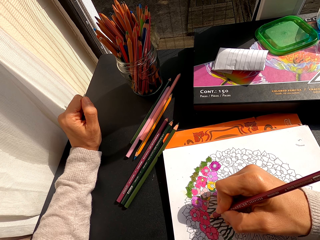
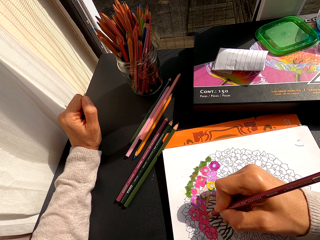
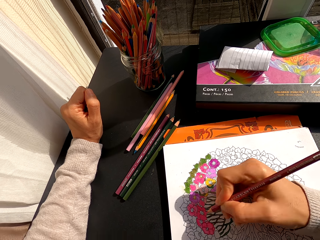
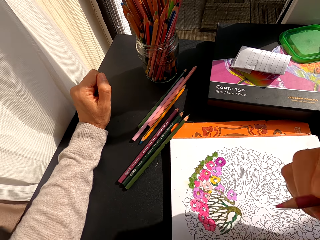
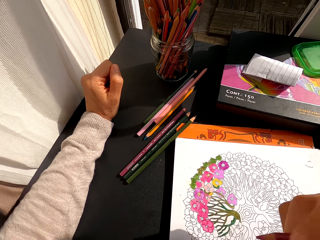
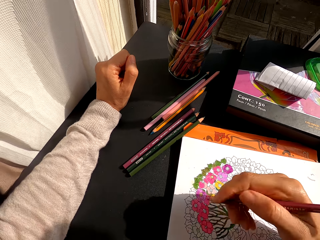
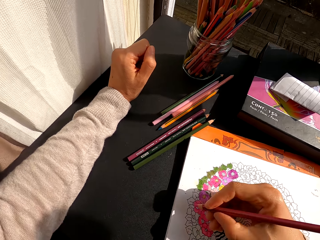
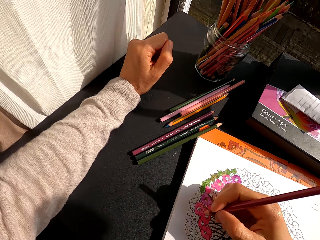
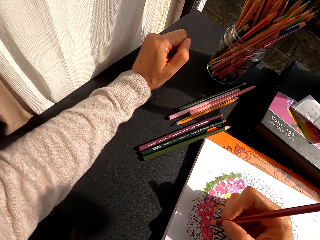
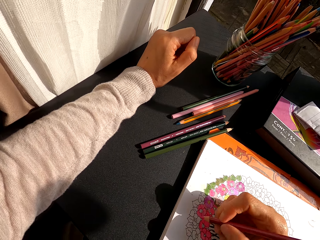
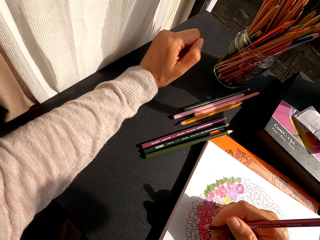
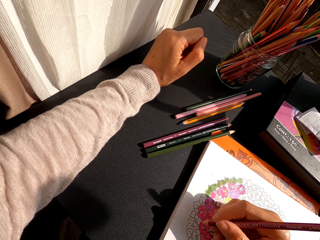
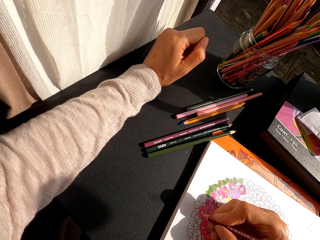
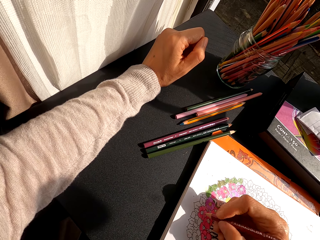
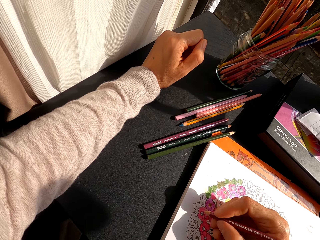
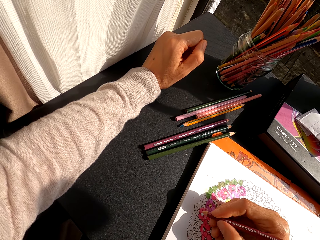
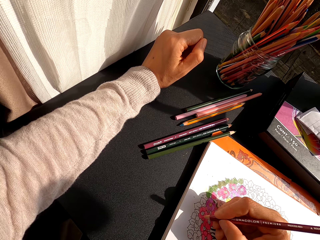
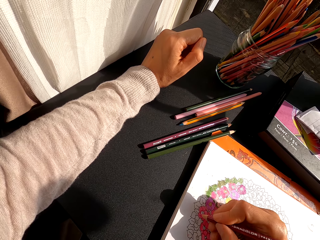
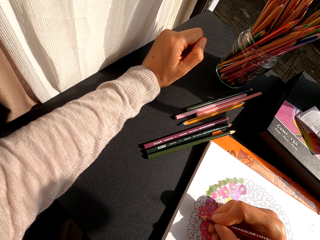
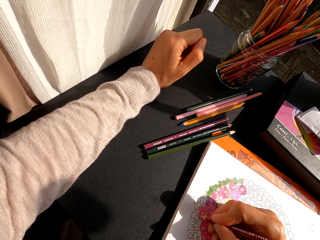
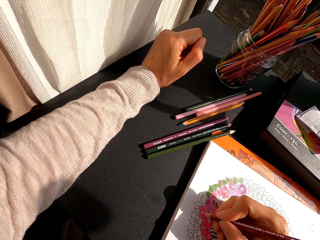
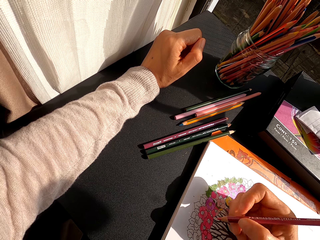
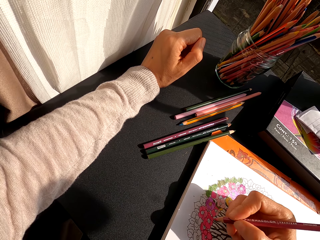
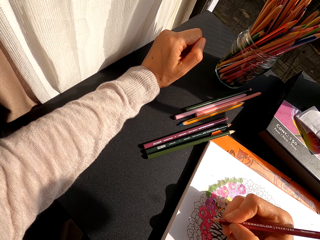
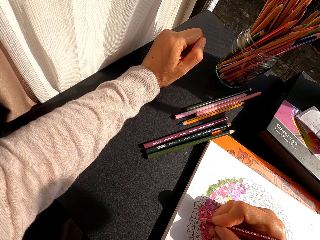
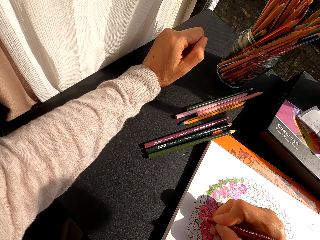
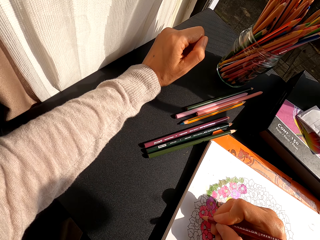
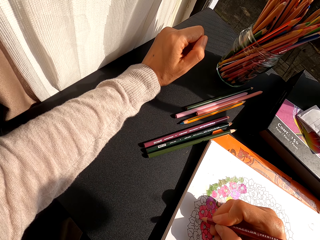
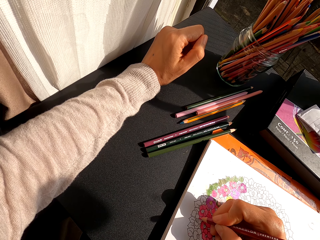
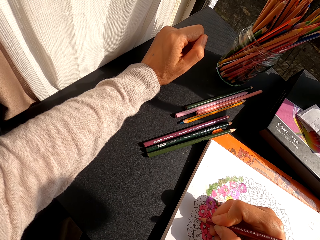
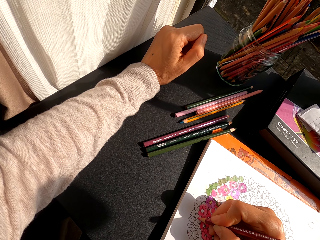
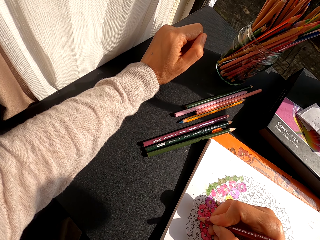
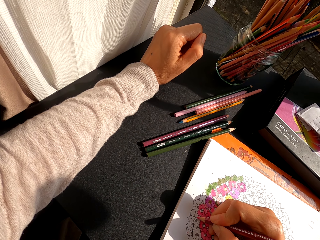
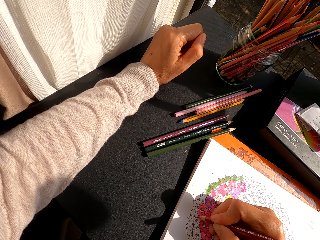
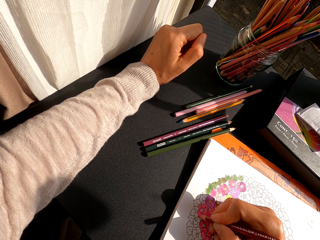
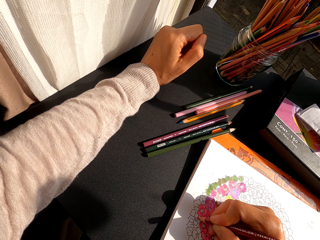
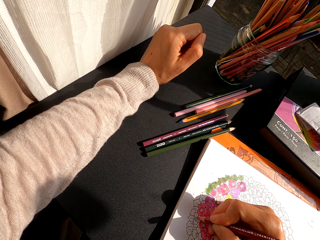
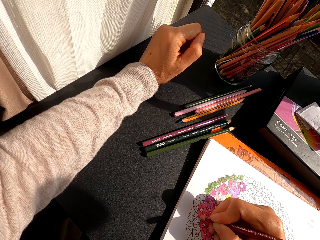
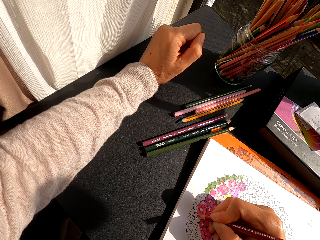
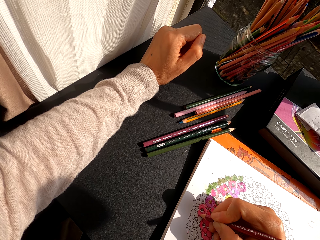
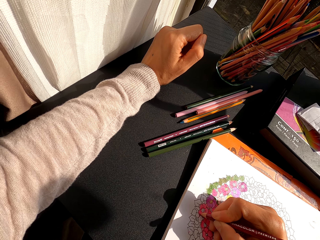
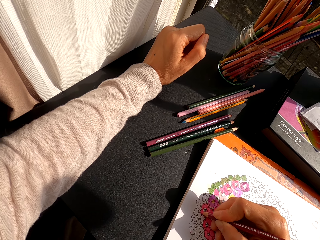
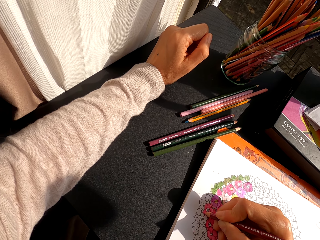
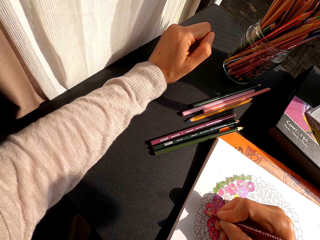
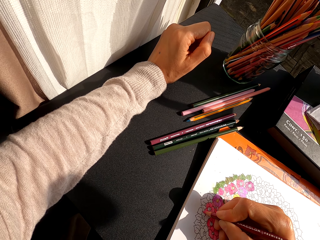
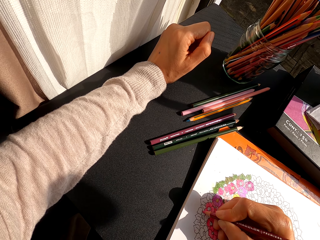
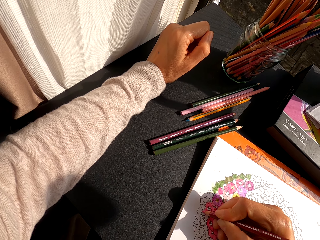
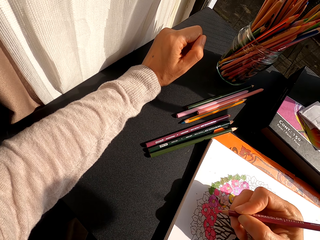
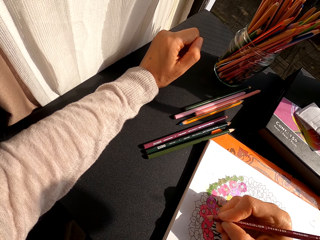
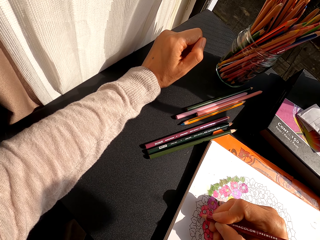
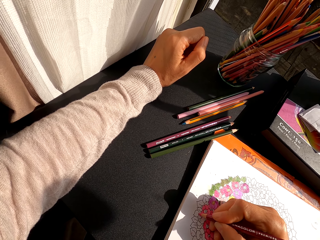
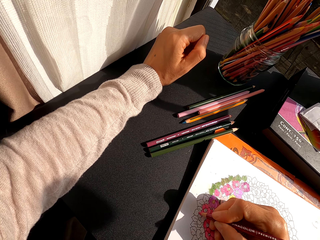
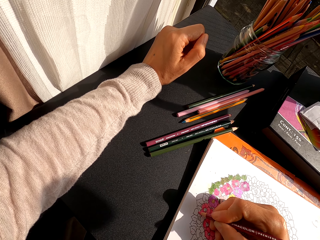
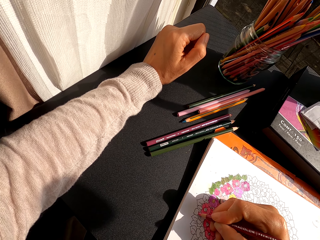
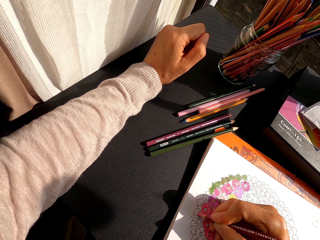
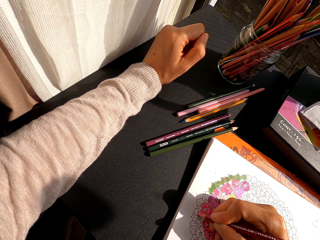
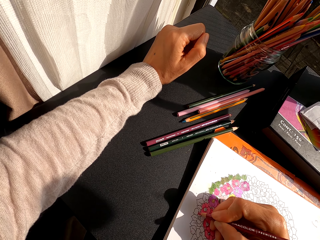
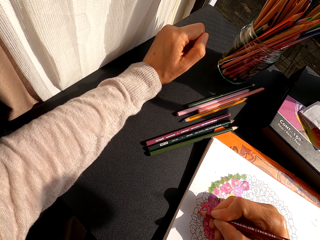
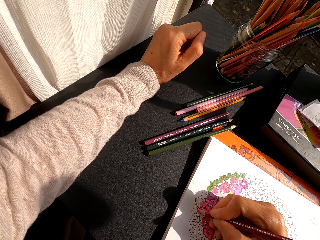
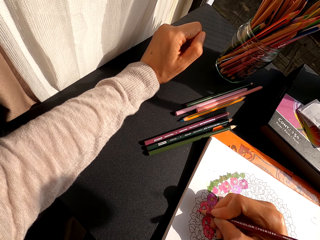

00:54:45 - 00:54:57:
The camera wearer turns around. They hold a color pencil. They color a drawing on the book with the color pencil.

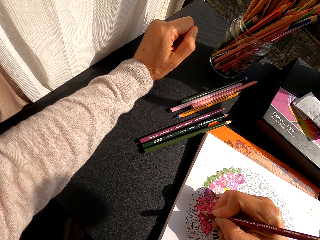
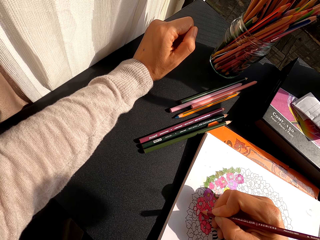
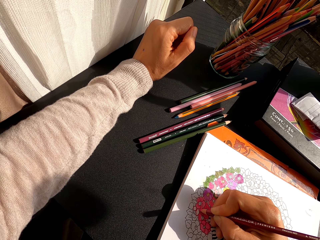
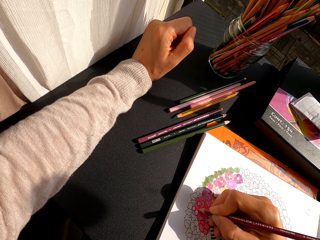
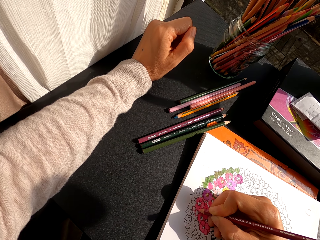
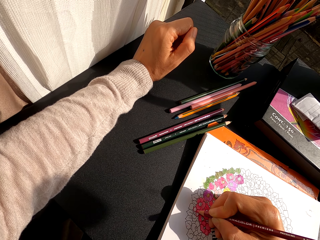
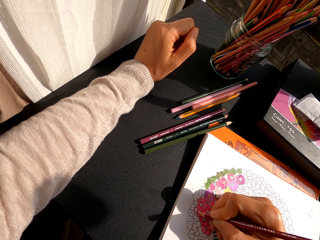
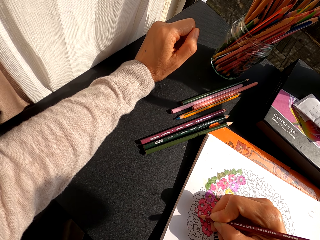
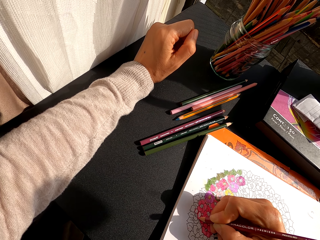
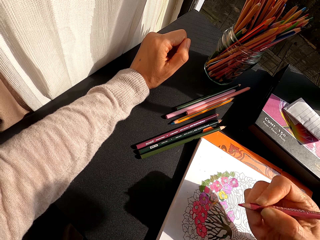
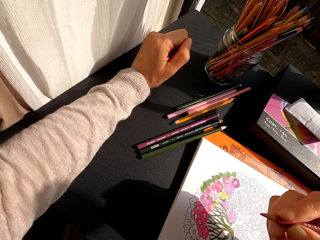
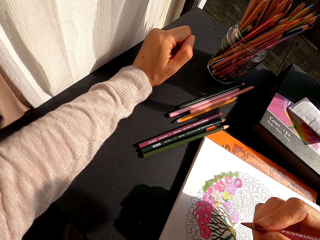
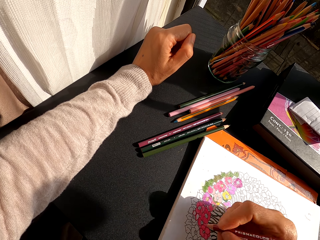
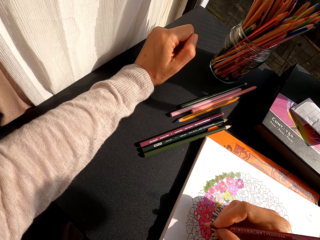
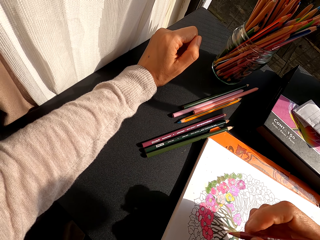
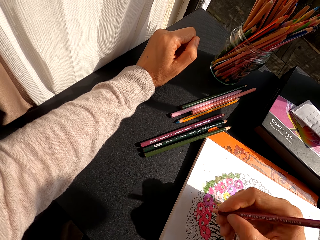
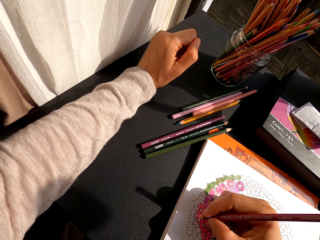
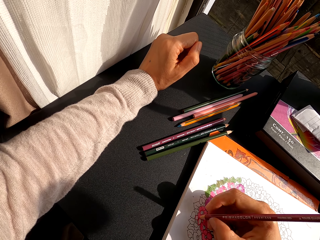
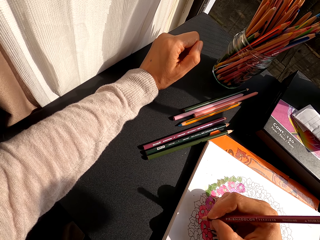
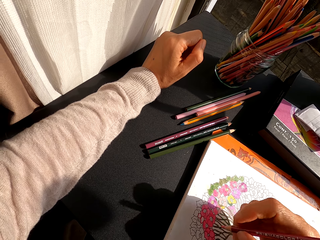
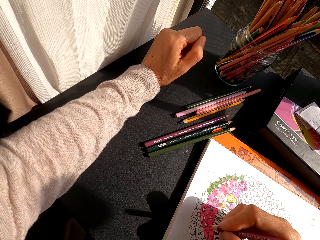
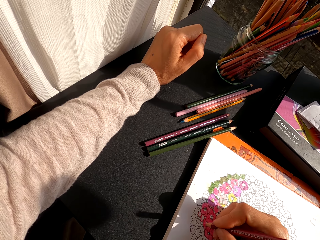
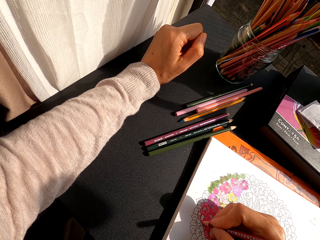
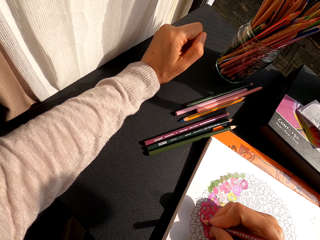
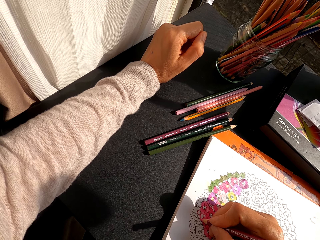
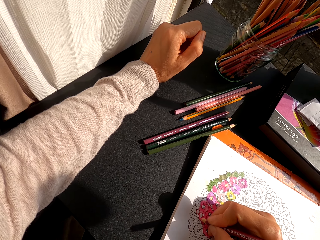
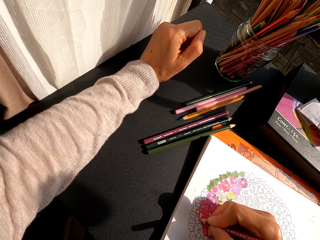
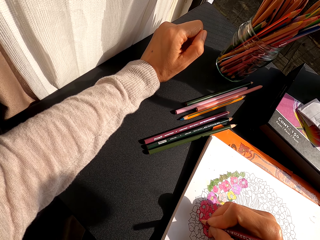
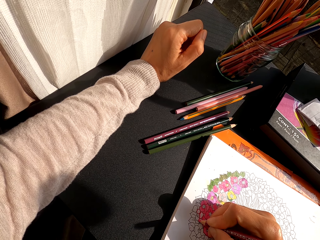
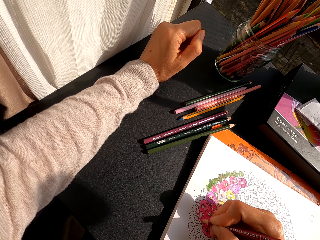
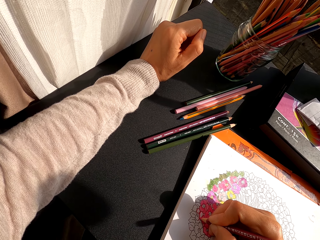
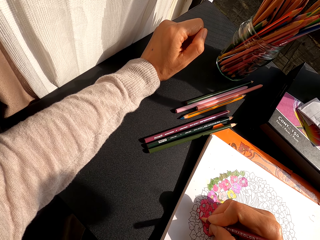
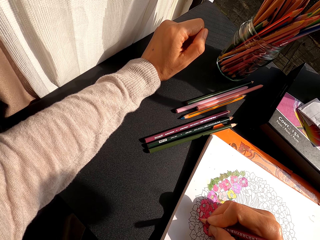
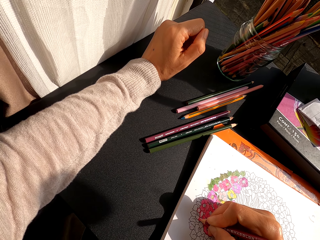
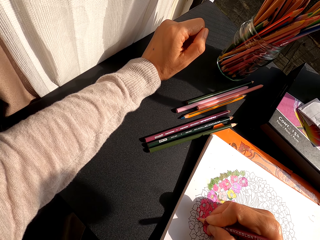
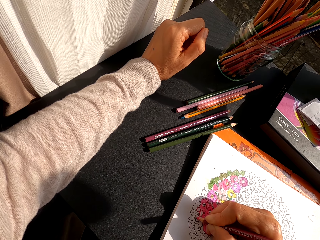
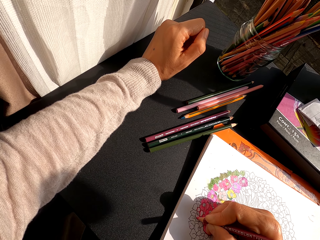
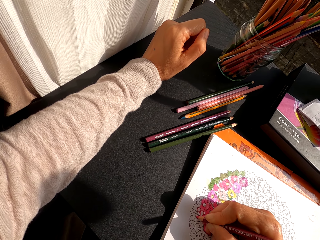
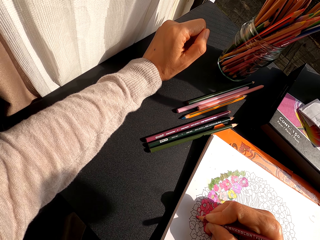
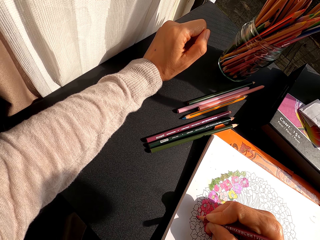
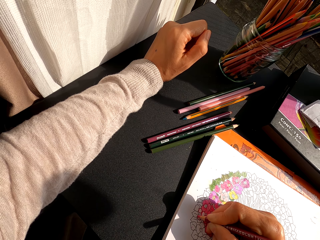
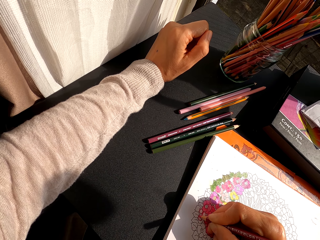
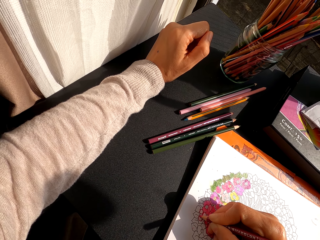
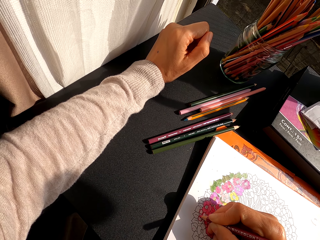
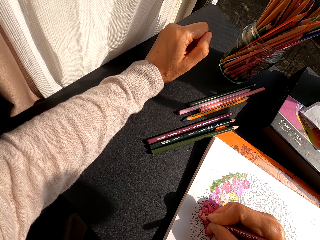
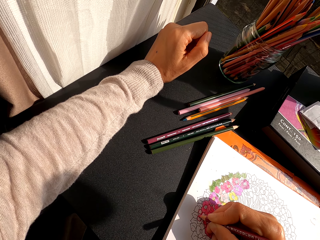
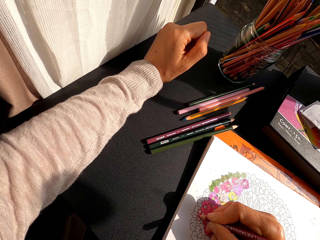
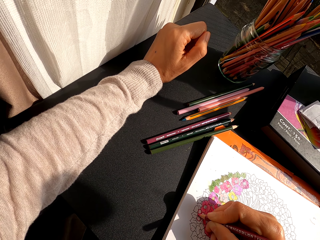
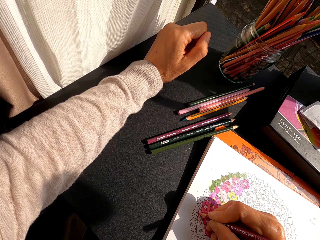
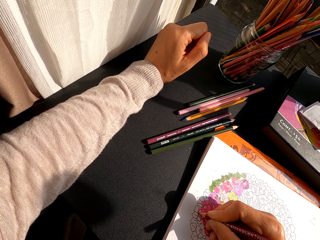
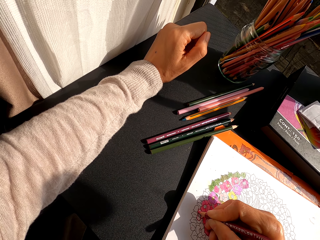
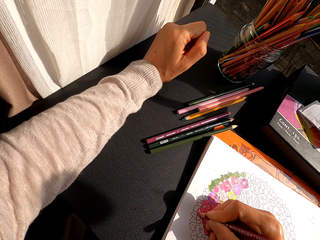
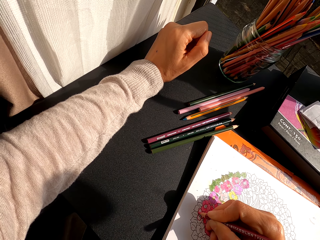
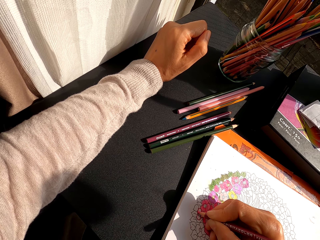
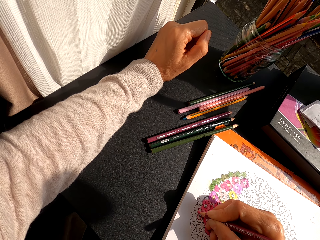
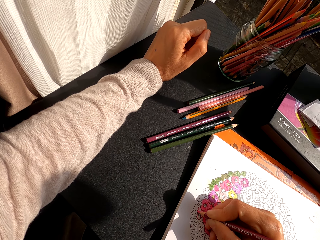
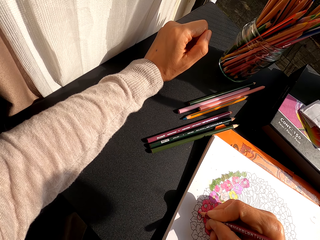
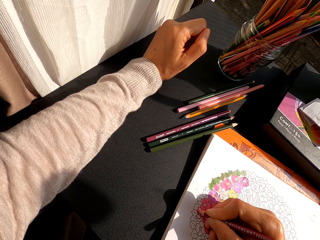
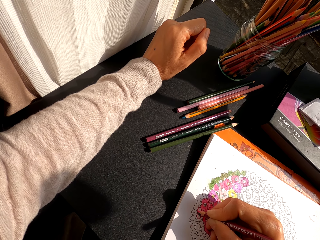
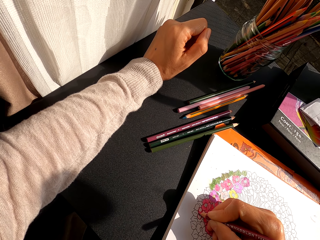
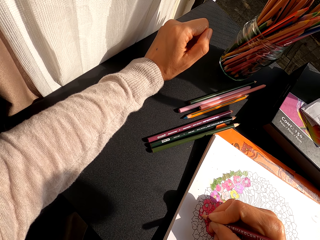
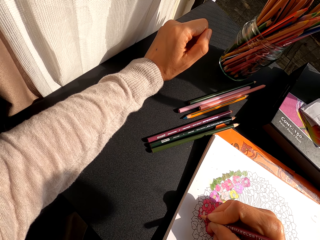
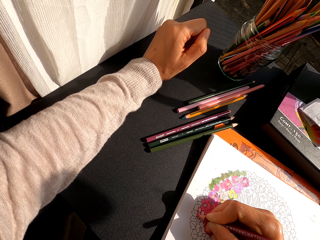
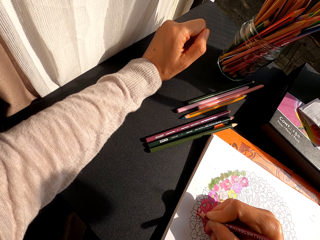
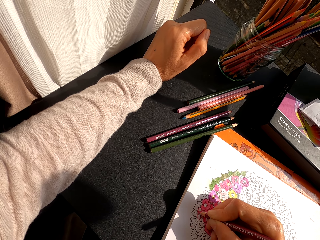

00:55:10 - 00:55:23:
The camera wearer holds a color pencil. They color a drawing on the book with the color pencil.
